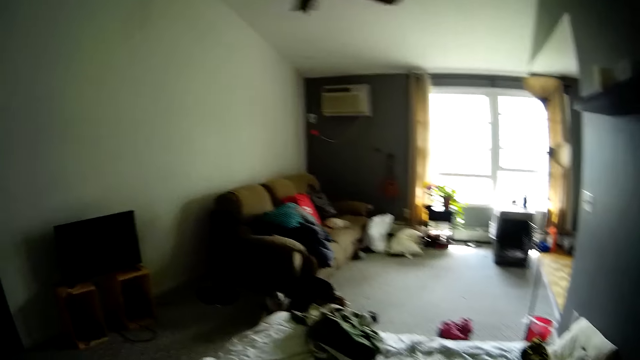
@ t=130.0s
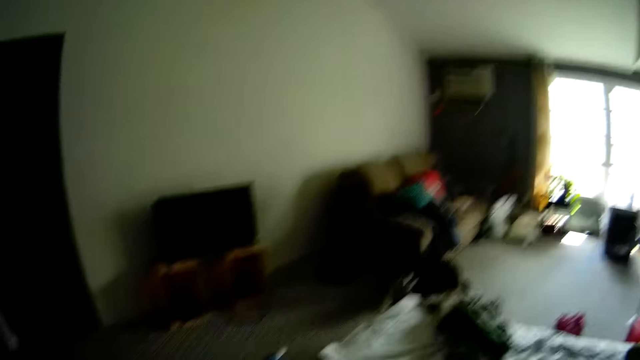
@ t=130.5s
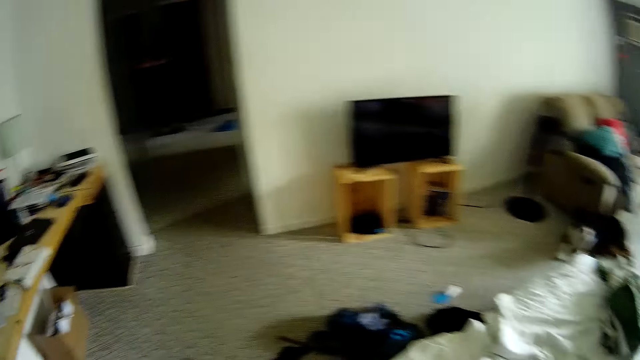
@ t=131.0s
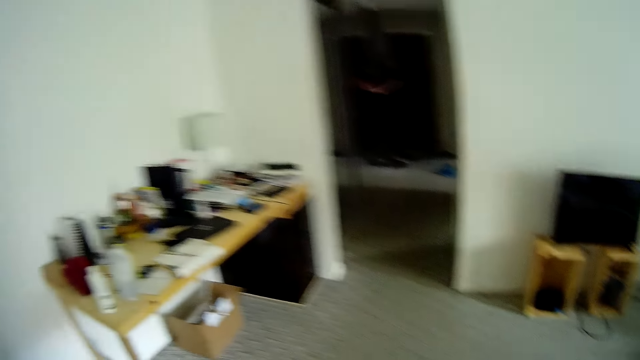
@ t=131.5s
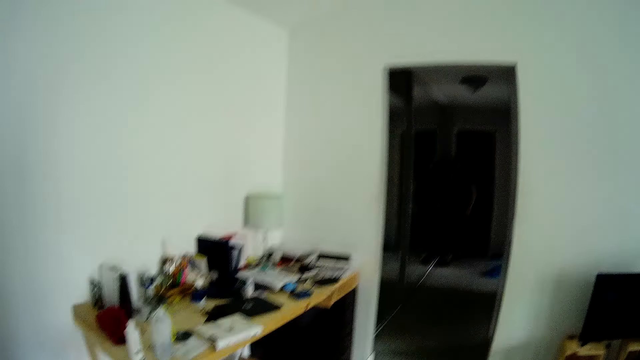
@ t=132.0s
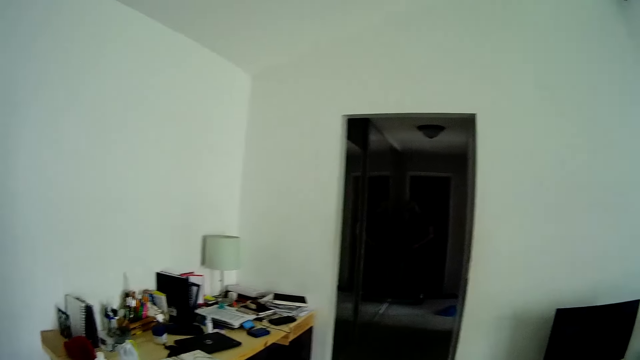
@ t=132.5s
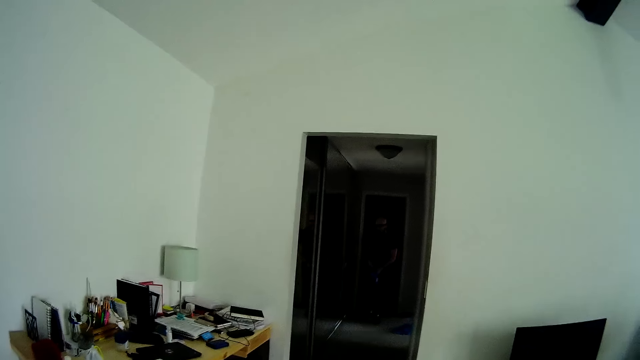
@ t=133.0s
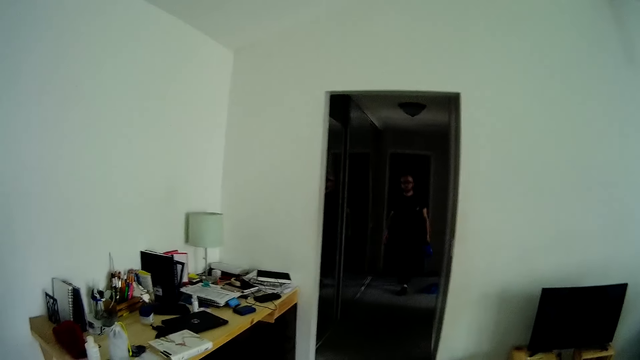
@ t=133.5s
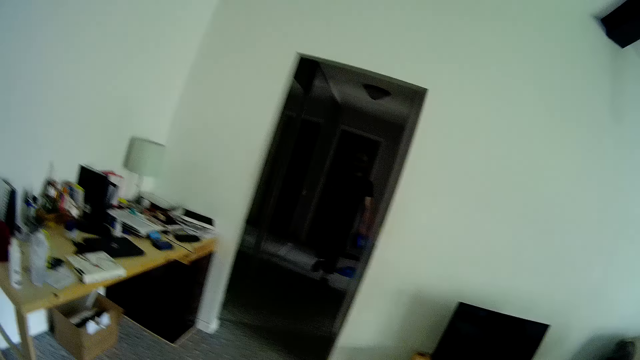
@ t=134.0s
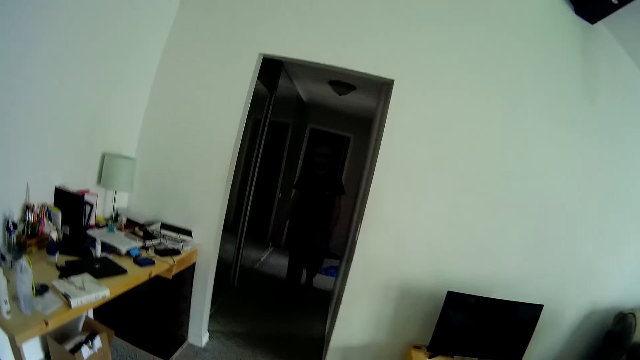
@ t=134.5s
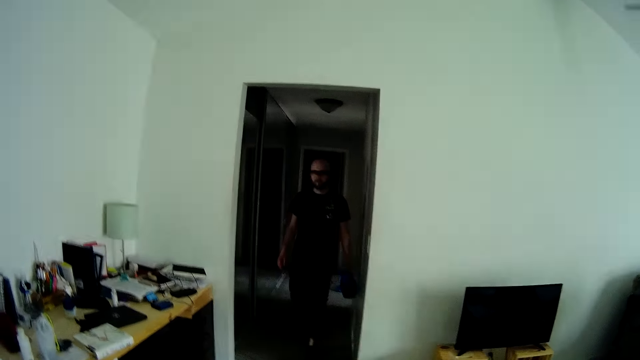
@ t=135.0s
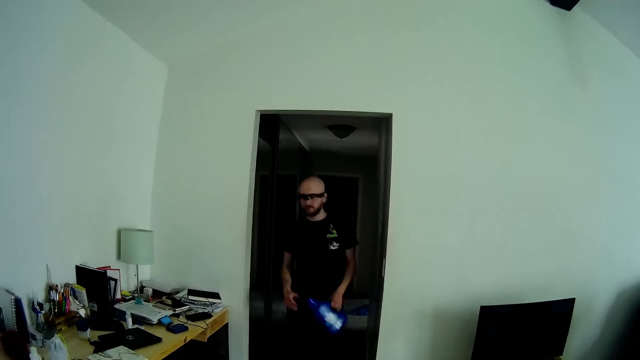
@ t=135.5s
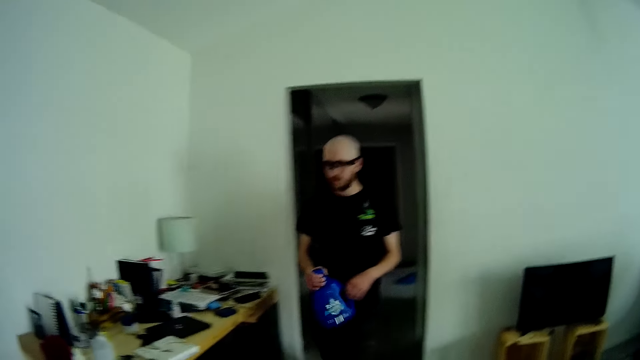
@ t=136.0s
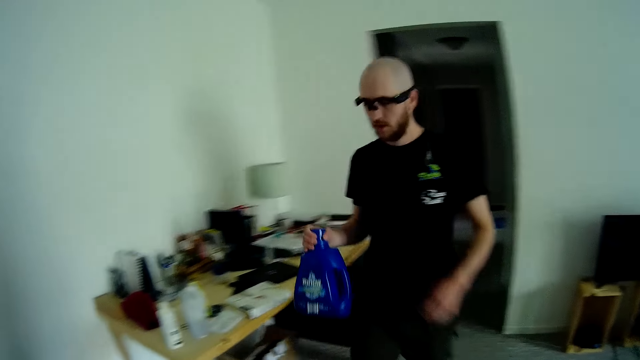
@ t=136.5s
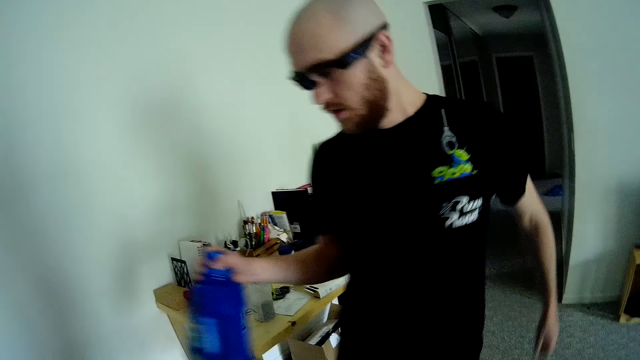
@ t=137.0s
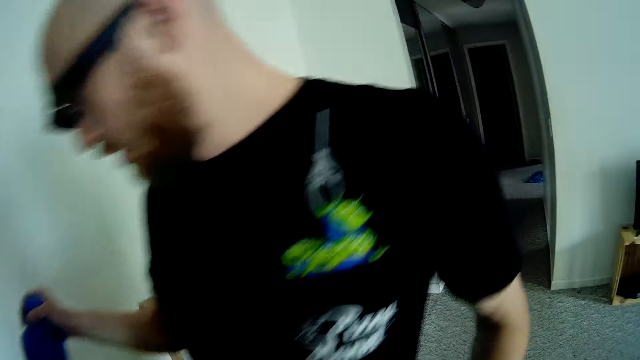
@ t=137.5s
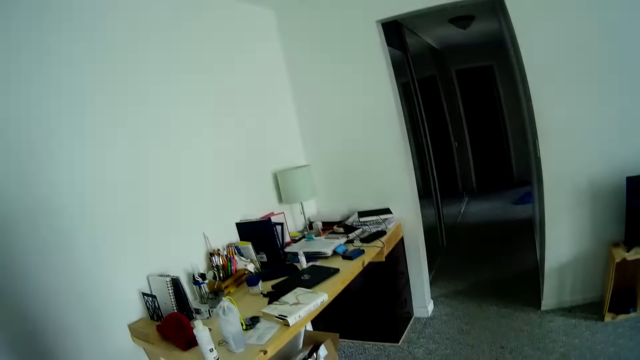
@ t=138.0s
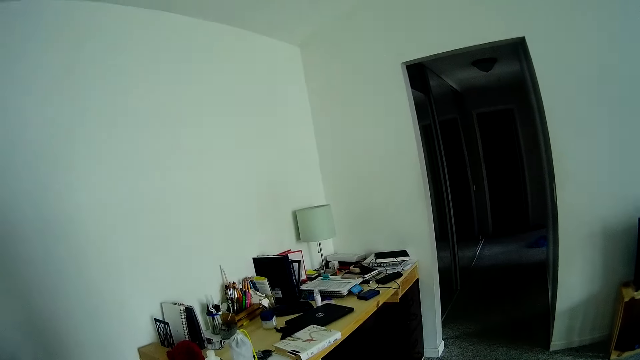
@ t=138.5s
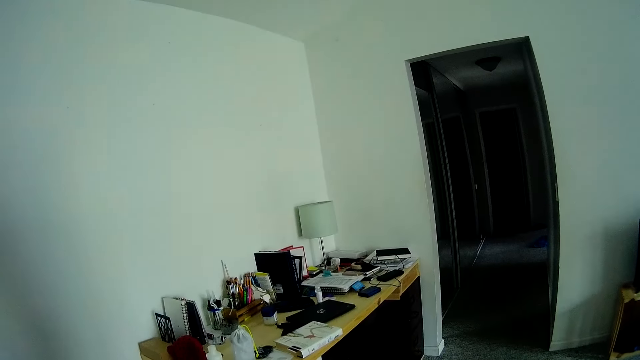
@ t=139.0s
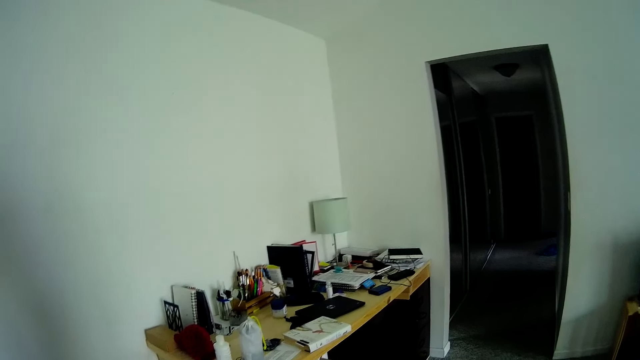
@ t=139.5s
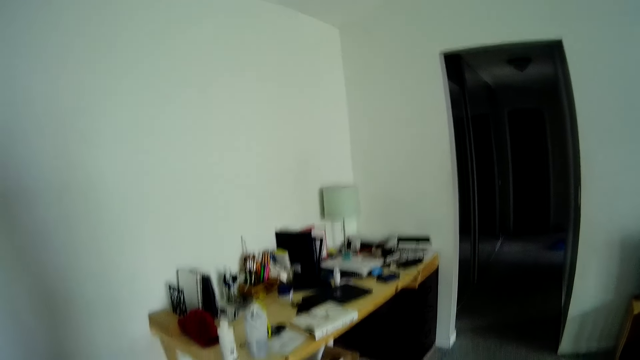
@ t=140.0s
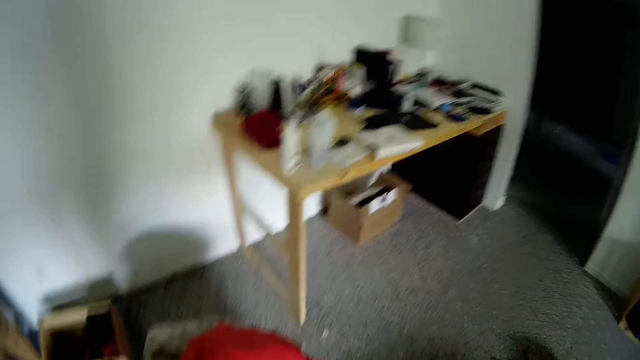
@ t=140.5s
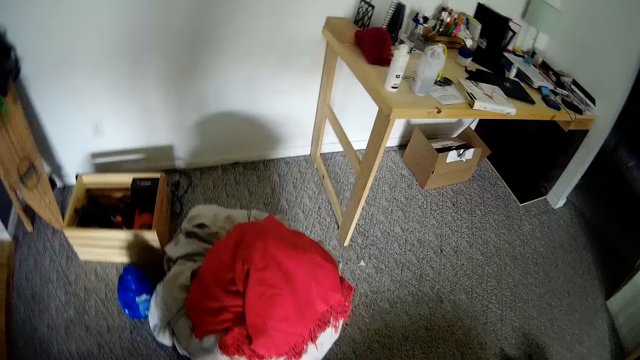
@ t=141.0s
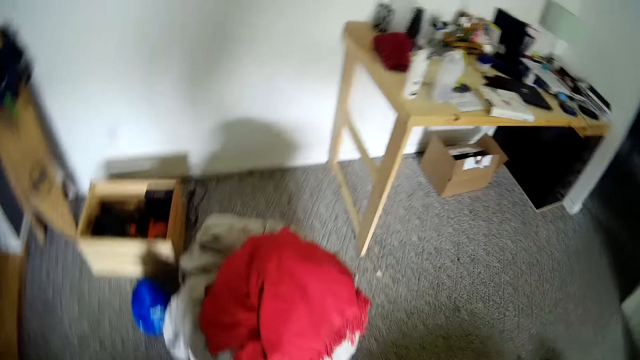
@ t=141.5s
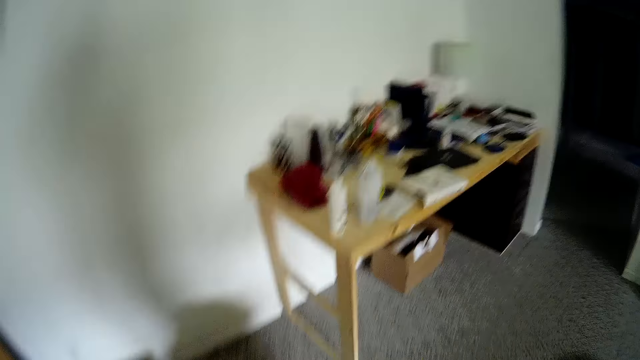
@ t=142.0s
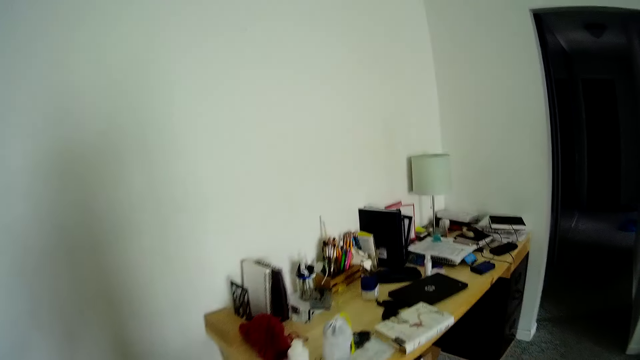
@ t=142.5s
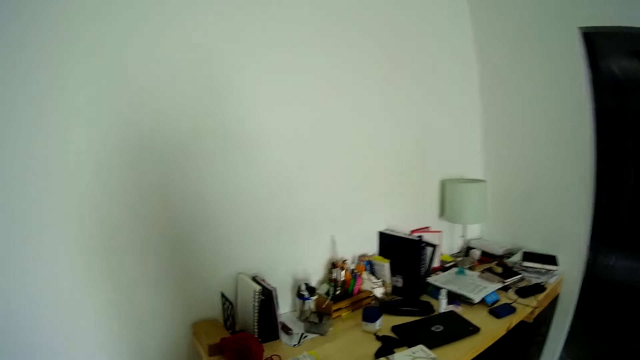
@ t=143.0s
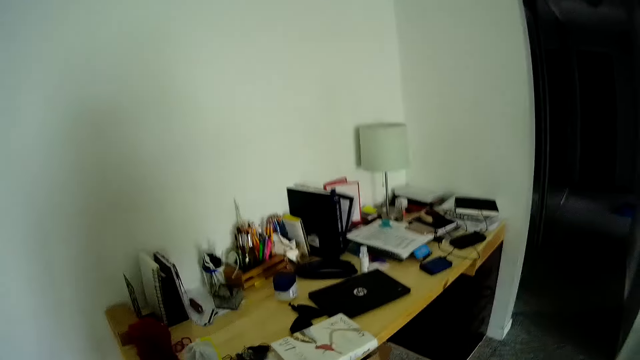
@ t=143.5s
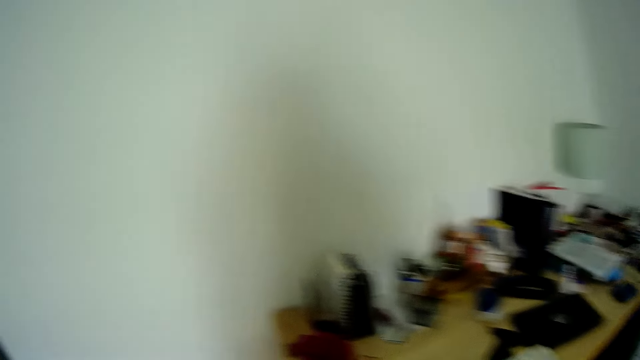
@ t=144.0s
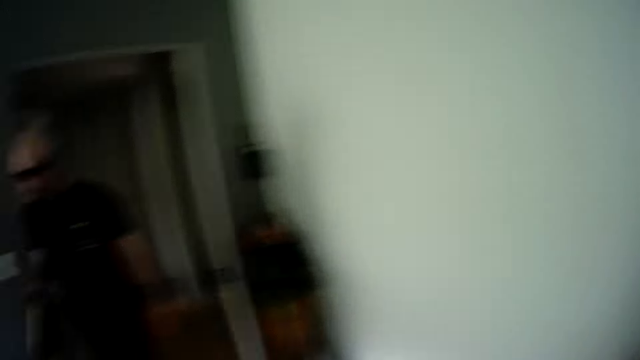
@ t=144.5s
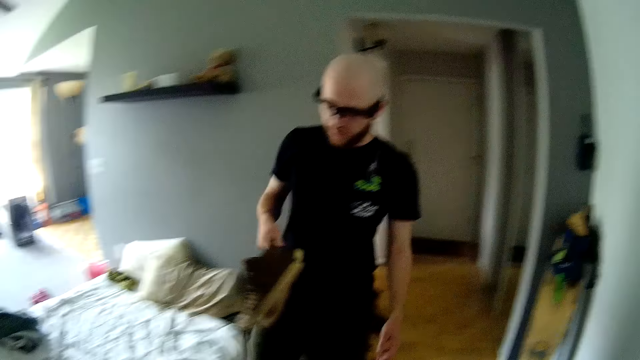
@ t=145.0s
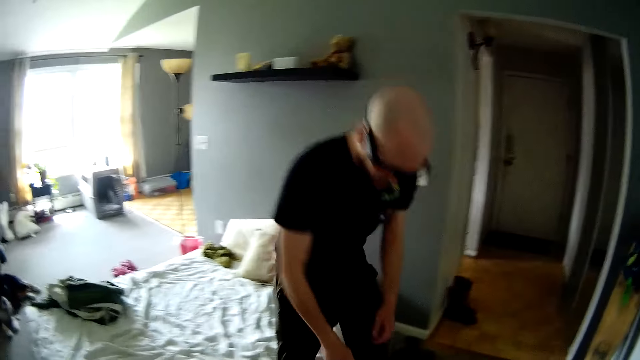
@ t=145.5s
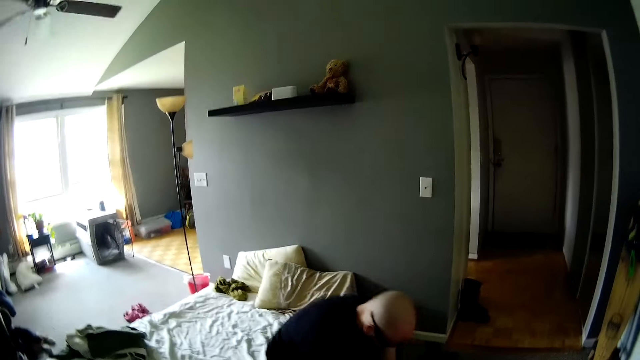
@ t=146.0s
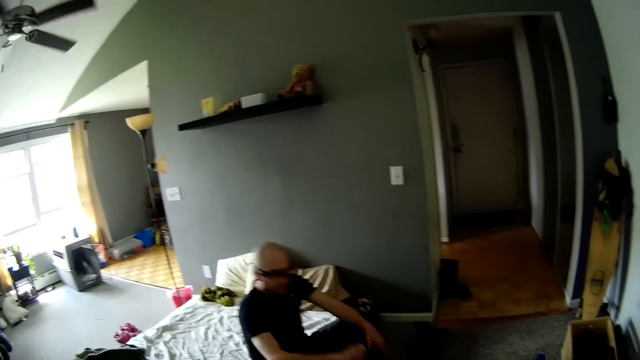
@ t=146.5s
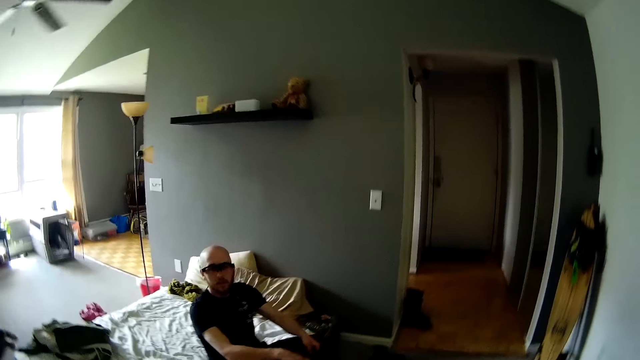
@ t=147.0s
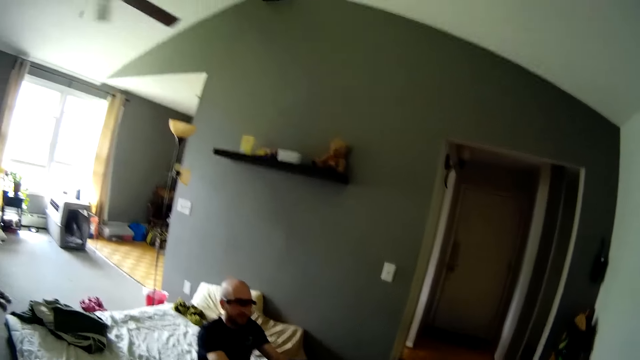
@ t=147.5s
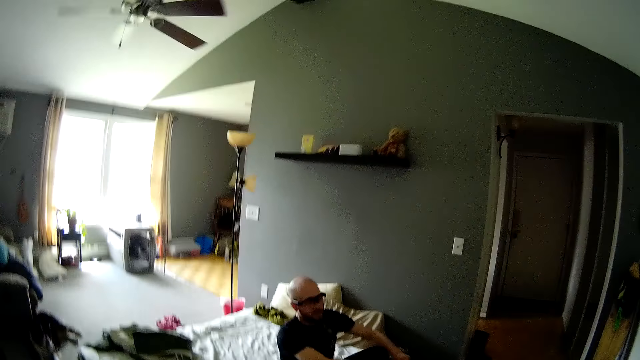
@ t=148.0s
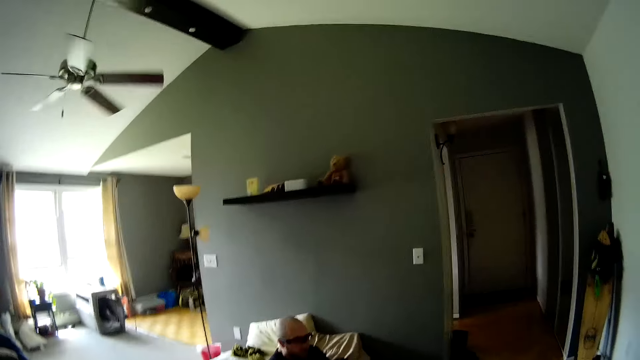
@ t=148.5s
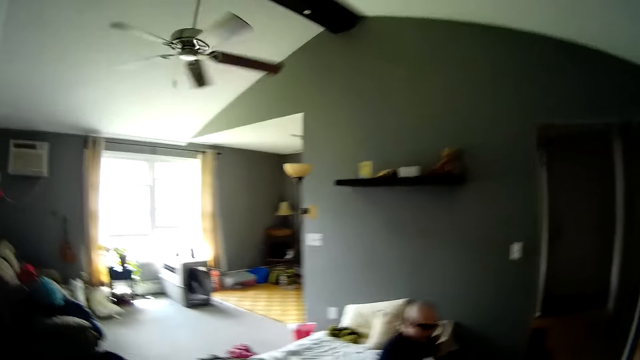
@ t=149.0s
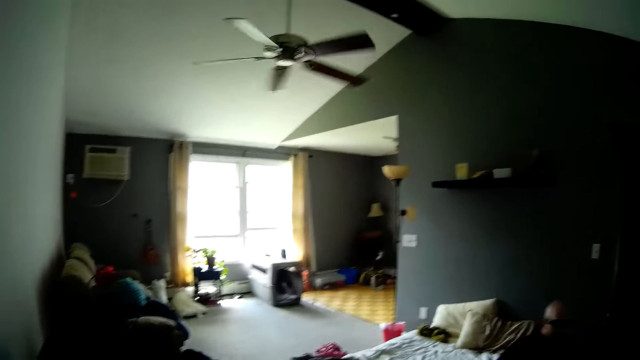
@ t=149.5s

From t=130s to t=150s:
A man enters the sitting room from the doorway. The man passes a keg from his left hand to his right hand. The man holds a pair of shoes in his right hand. The man sits down and puts on the shoes.
